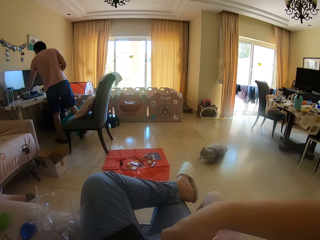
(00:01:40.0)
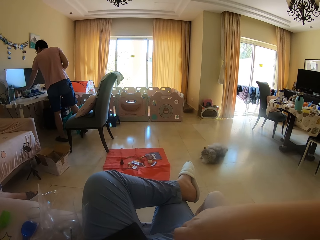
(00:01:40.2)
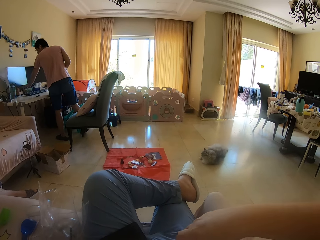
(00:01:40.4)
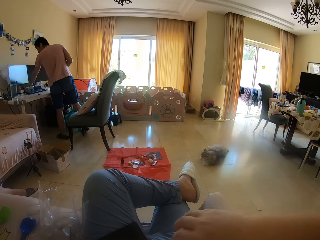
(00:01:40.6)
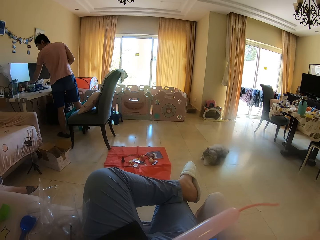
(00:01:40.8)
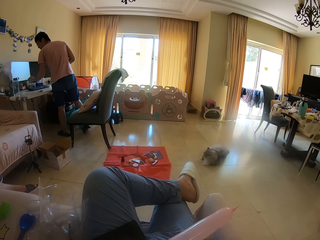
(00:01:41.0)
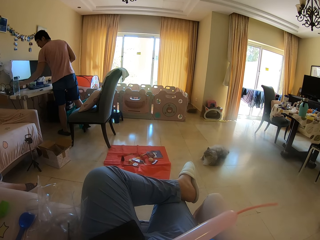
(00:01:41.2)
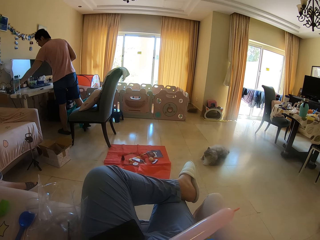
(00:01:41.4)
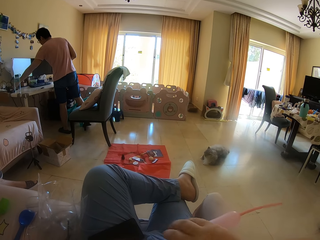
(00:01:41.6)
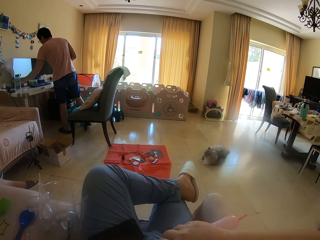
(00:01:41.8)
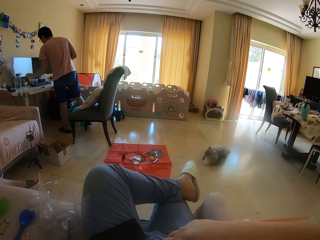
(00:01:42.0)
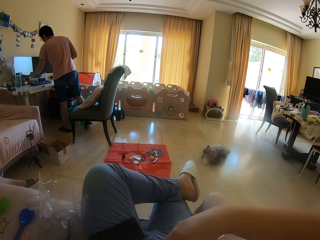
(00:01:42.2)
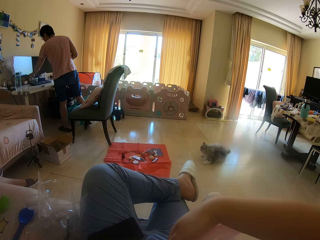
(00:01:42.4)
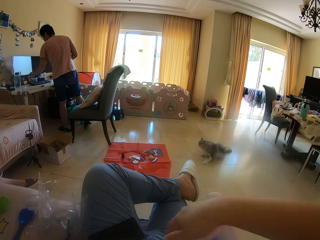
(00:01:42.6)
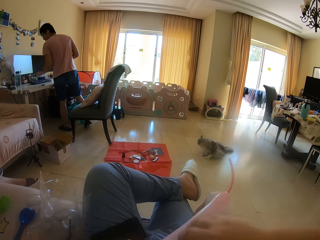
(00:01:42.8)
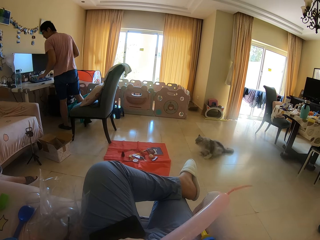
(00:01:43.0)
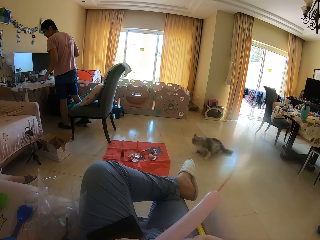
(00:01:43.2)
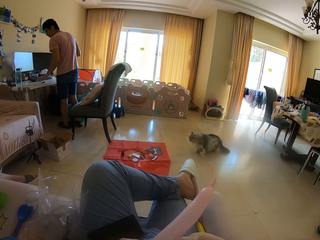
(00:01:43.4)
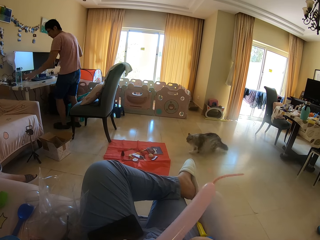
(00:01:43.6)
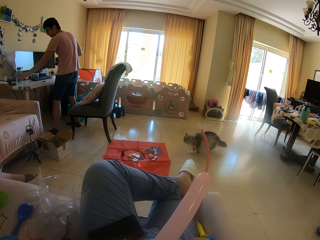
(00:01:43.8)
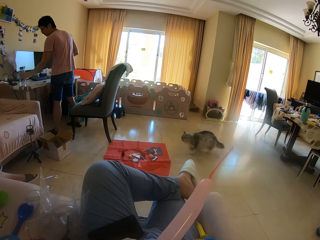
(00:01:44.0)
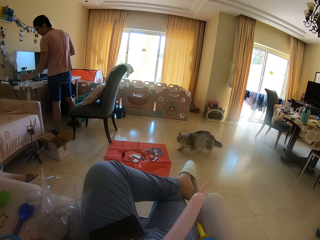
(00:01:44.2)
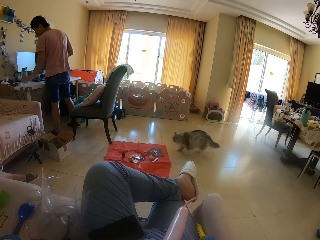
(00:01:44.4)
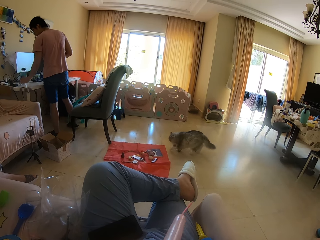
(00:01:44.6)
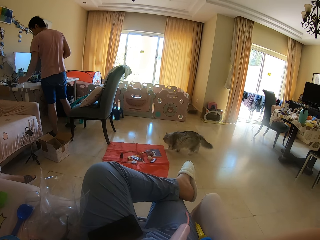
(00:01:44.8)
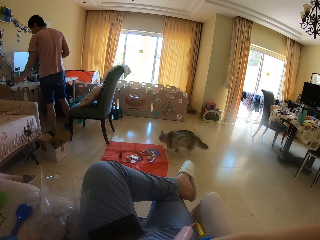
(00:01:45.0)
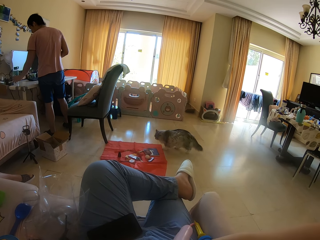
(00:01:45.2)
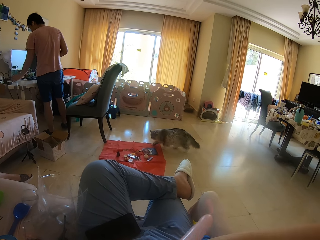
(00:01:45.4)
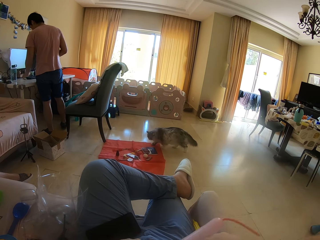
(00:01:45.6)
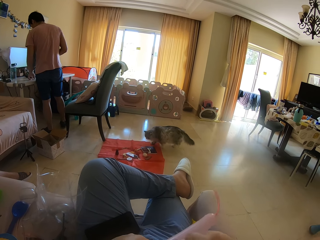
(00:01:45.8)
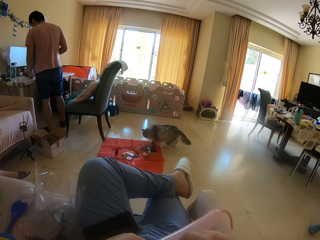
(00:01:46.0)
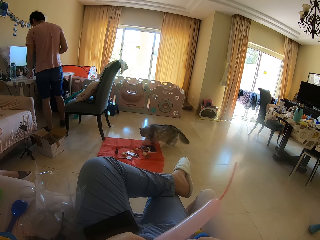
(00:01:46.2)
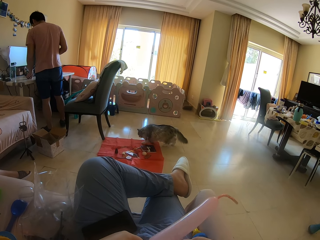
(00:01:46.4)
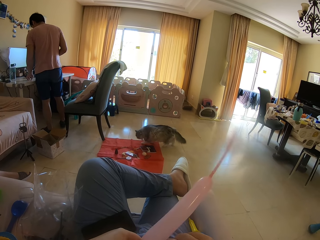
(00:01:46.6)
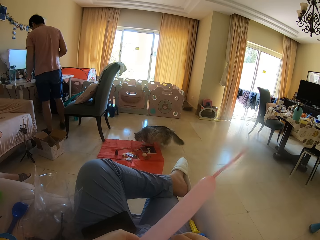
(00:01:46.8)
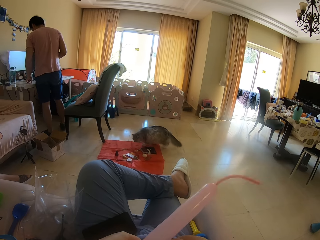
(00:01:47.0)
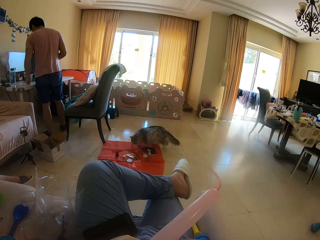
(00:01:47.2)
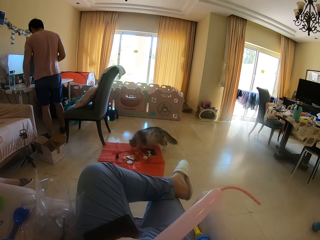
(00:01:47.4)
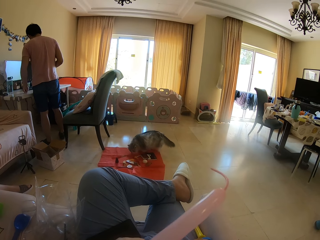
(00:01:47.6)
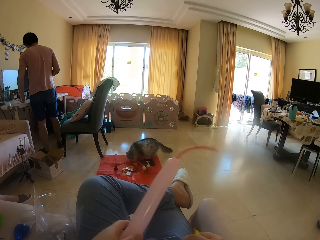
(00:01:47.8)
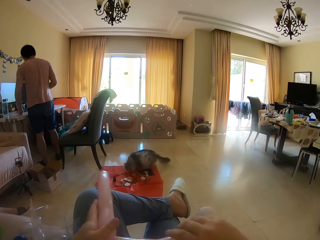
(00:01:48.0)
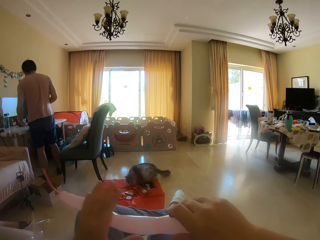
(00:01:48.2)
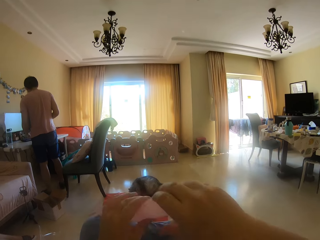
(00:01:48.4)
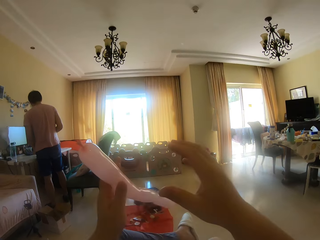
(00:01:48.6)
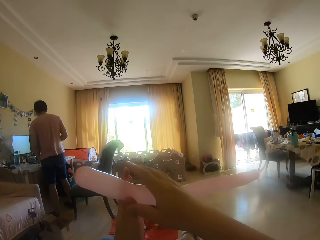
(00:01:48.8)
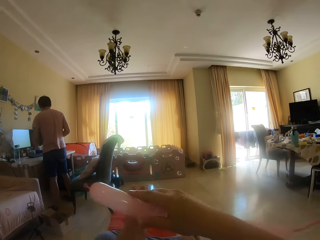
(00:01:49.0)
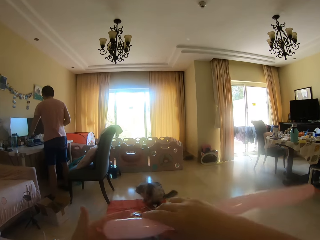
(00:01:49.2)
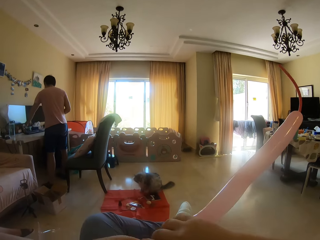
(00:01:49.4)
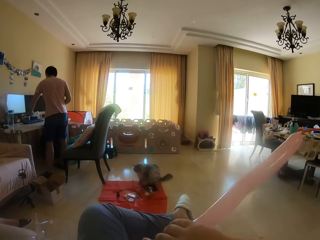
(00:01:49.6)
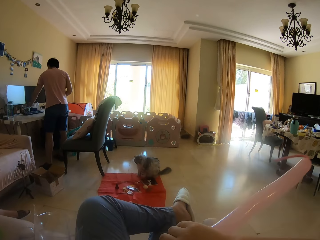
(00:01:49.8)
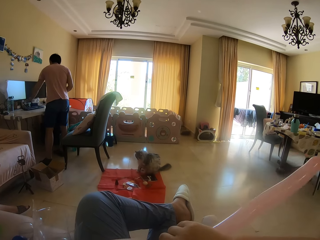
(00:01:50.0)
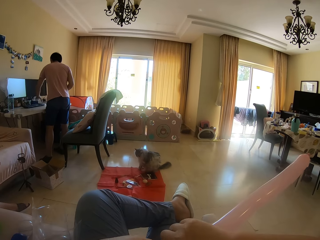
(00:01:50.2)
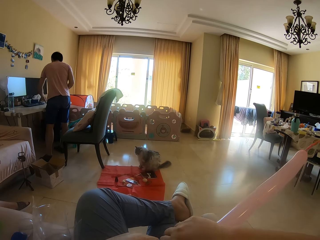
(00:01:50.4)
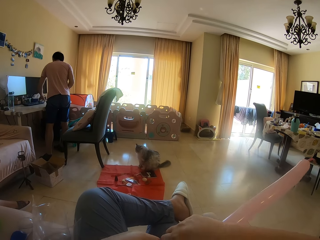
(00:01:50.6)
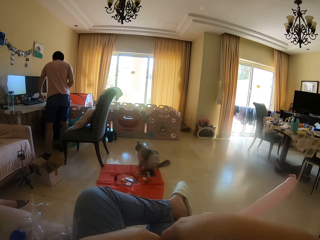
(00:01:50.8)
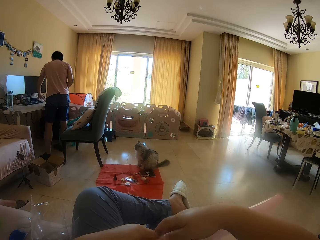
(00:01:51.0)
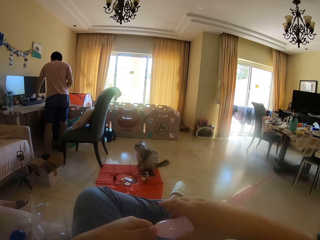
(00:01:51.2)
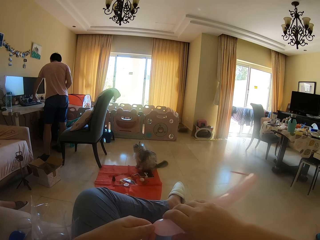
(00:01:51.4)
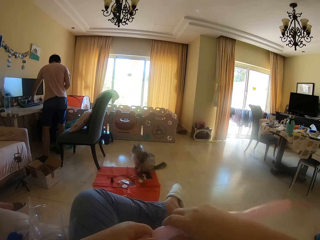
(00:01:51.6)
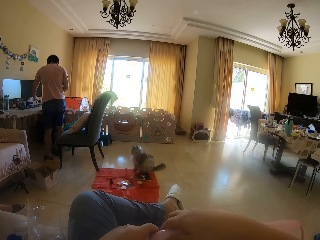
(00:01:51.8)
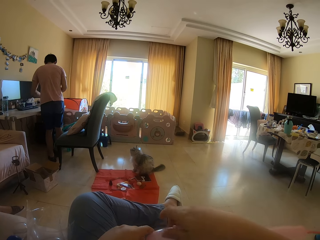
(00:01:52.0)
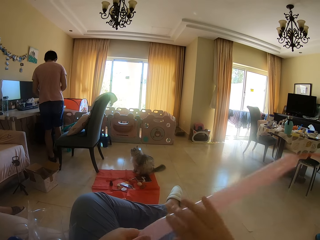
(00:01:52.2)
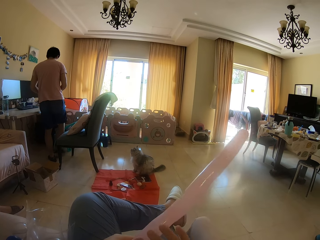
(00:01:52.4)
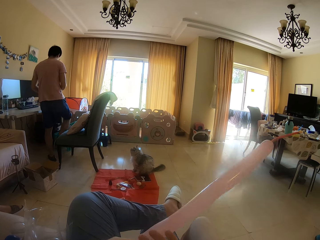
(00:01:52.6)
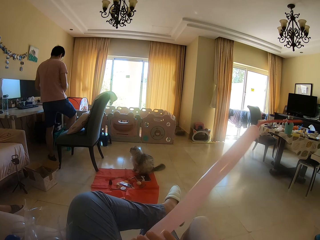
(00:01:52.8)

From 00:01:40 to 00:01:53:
The camera wearer twists the balloon. A man picks up something. The man drops something in the container. The camera wearer removes a hand from the balloon. The man moves a hand and moves a bottle. The man picks up something. The camera wearer turns the balloon. They hold the balloon. The man picks up something. The man drops something in the container and moves something. The camera wearer twists the balloon.

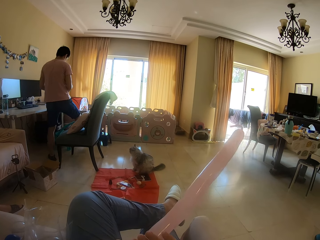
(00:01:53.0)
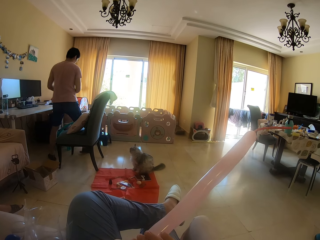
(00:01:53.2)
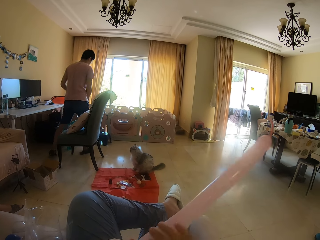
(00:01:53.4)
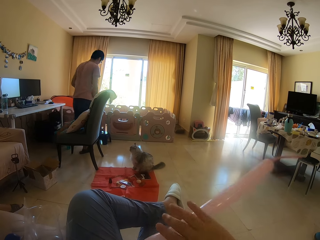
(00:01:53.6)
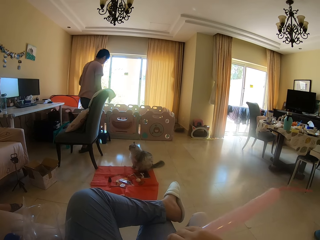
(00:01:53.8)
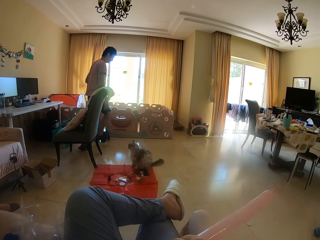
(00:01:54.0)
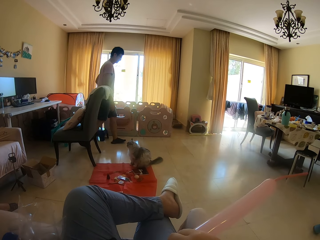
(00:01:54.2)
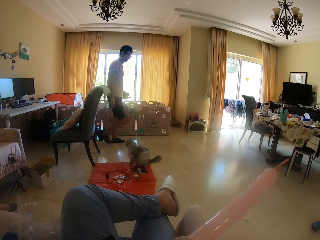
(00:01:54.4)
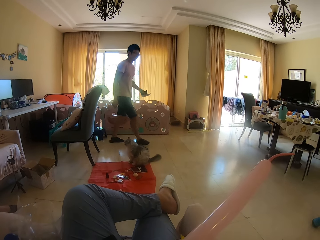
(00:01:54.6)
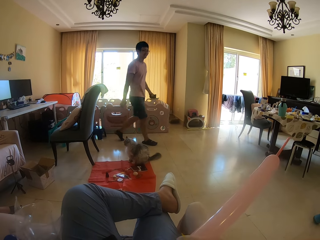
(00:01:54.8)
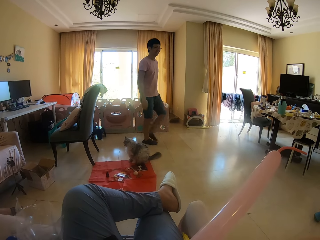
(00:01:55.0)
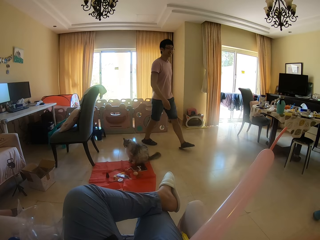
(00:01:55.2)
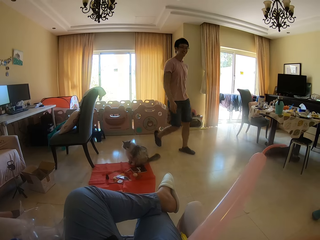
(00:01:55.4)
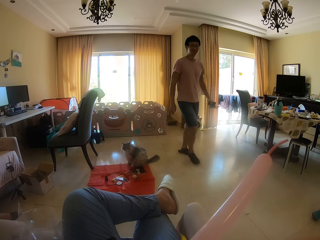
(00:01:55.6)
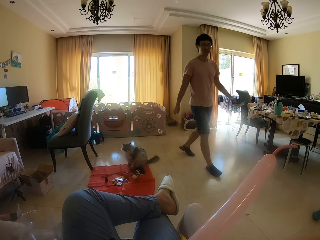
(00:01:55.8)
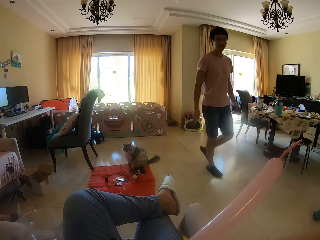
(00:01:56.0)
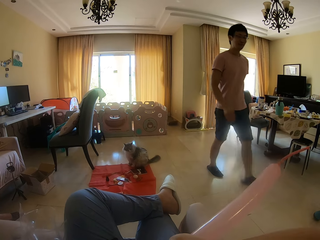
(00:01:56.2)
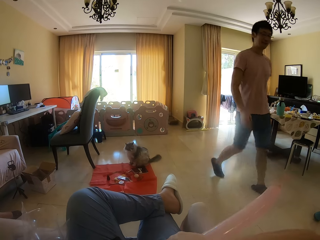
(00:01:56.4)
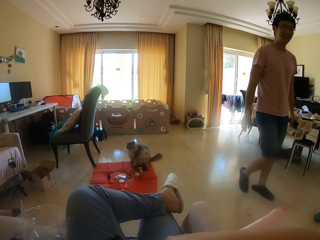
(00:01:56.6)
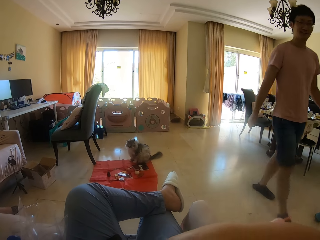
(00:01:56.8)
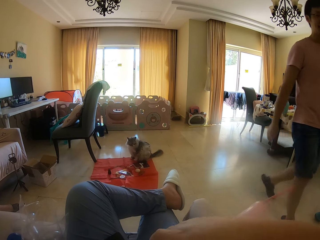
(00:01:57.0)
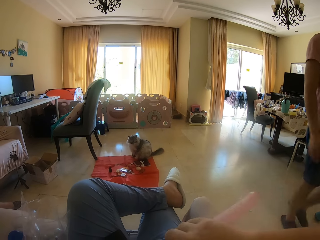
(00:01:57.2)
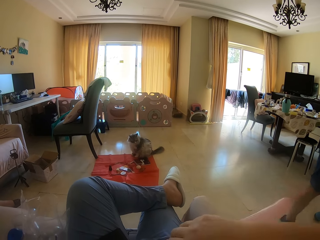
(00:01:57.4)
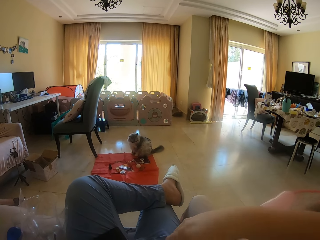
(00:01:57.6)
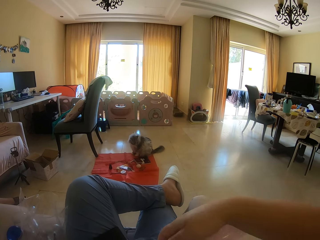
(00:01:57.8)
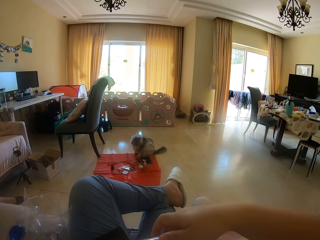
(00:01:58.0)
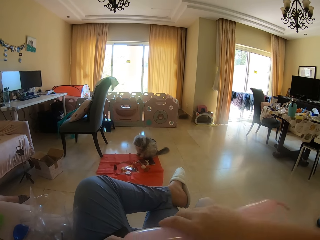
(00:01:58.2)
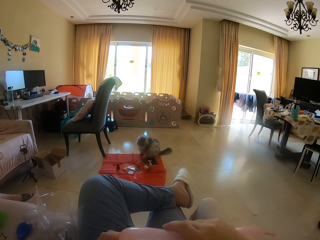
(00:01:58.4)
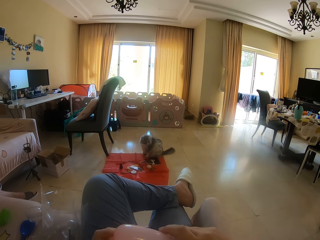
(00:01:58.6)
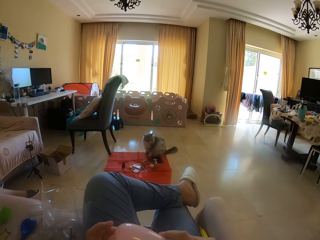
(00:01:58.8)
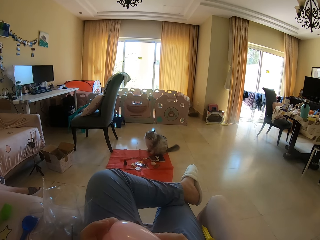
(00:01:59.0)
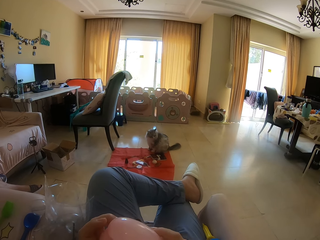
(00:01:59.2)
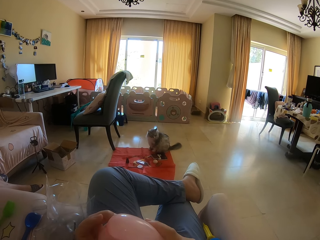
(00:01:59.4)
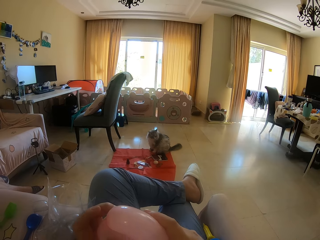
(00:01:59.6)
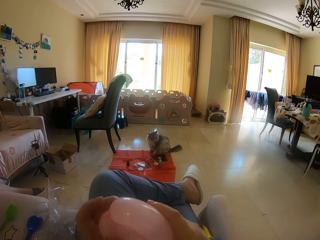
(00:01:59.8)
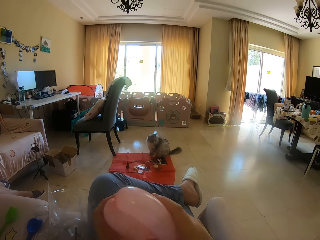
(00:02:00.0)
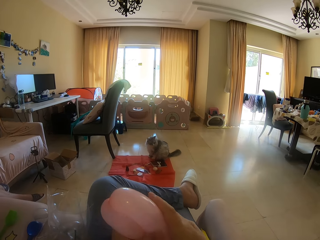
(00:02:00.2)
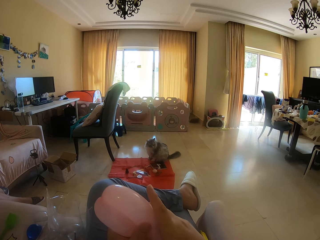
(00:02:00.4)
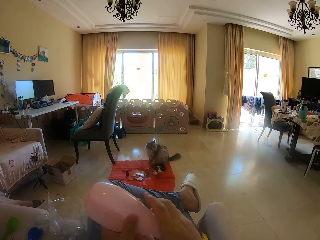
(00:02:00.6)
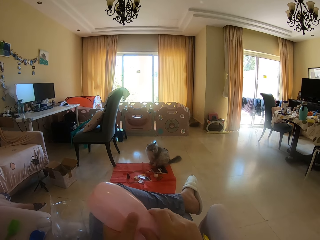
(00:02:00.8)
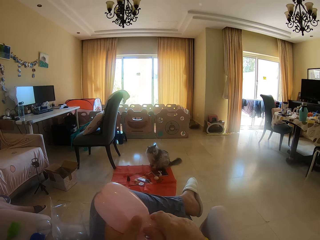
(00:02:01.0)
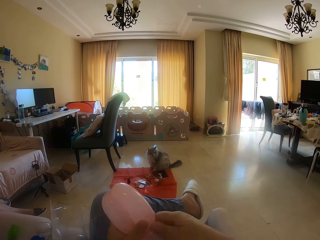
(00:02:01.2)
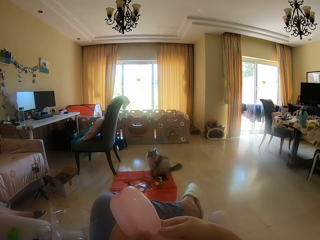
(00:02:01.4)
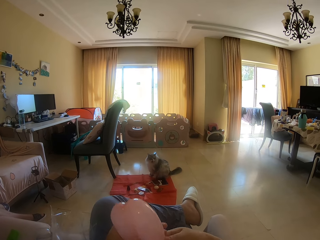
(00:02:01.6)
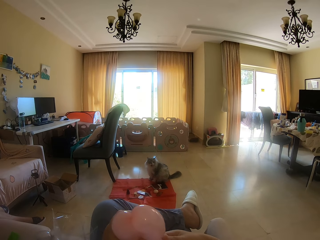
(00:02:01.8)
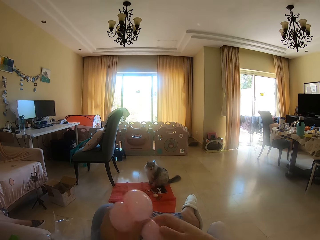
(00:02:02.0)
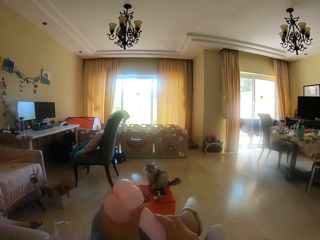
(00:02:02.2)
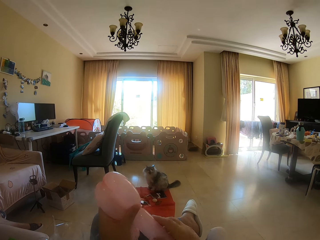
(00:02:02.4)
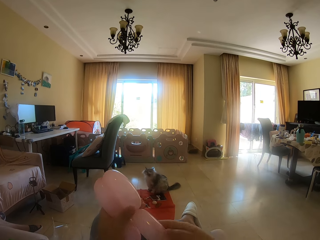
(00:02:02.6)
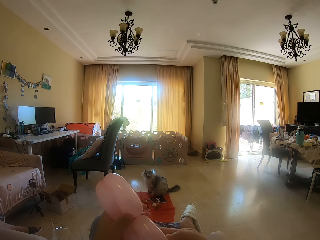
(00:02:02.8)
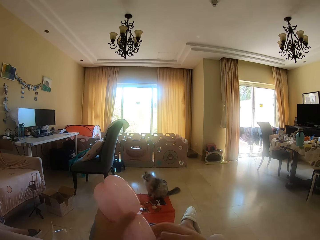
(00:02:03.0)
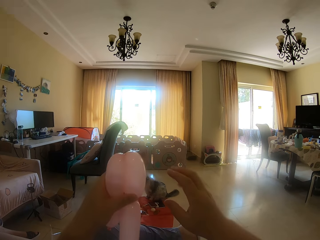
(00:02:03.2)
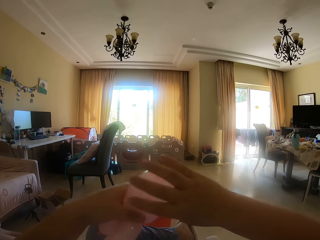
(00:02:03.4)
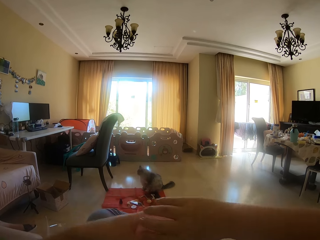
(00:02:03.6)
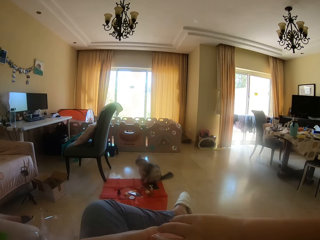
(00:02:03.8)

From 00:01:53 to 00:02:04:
A man walks around the house. The camera wearer folds the balloon. They twist the balloon.
